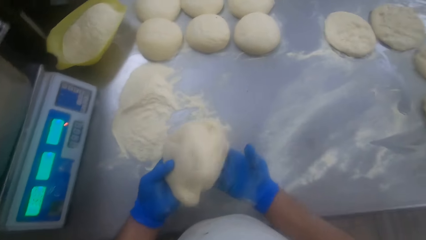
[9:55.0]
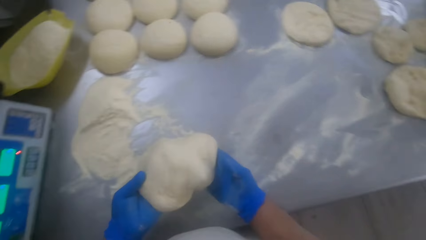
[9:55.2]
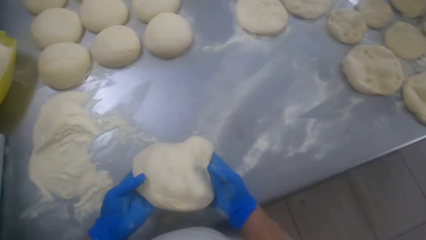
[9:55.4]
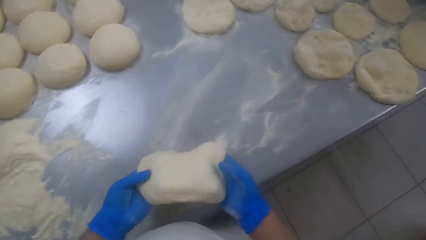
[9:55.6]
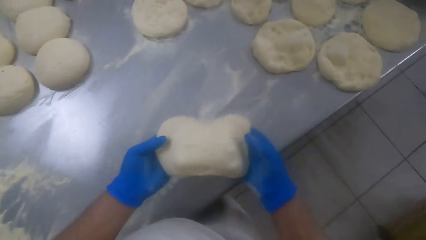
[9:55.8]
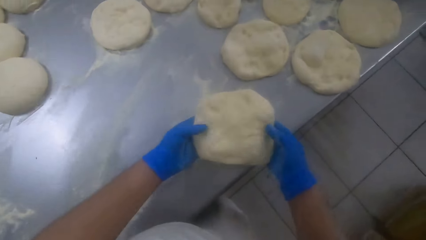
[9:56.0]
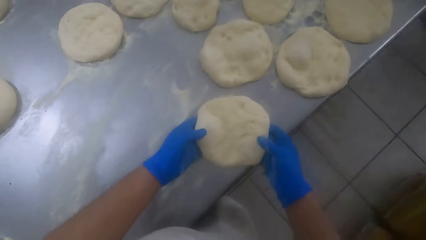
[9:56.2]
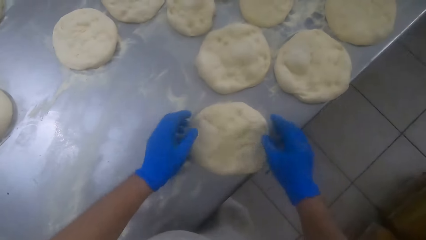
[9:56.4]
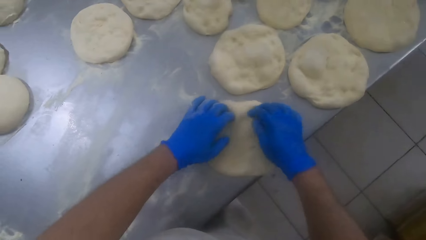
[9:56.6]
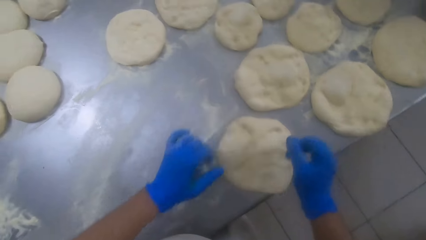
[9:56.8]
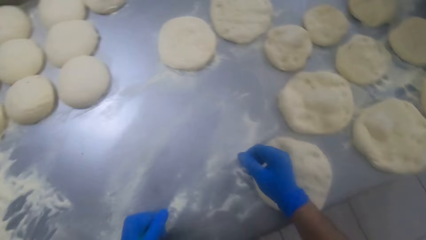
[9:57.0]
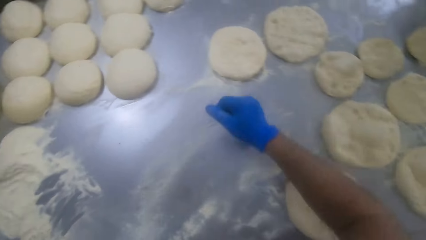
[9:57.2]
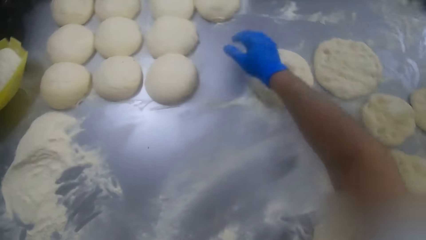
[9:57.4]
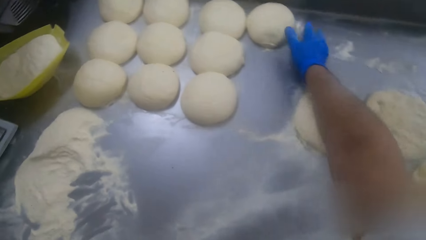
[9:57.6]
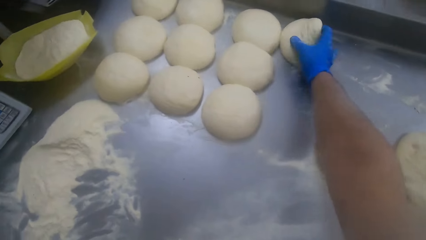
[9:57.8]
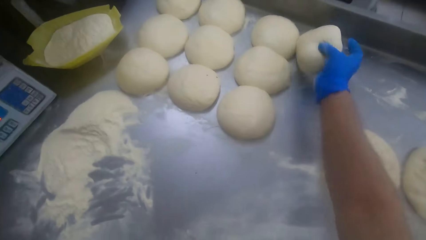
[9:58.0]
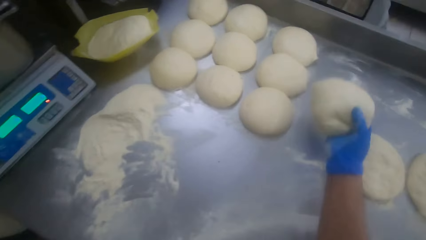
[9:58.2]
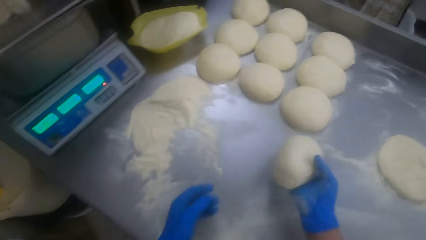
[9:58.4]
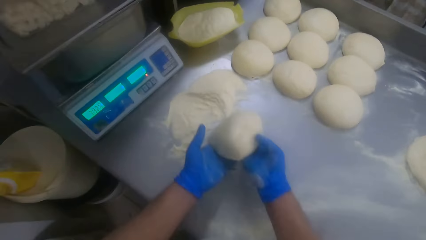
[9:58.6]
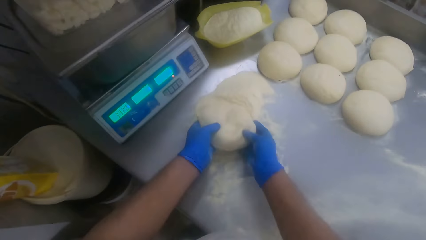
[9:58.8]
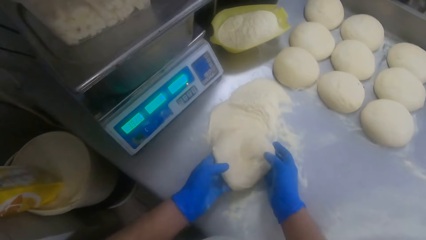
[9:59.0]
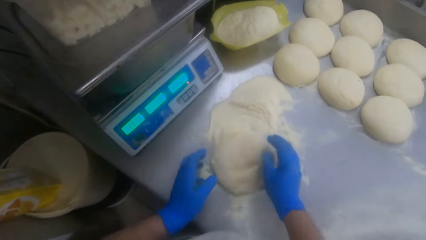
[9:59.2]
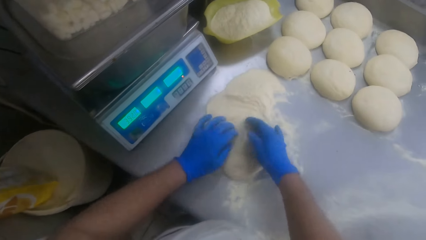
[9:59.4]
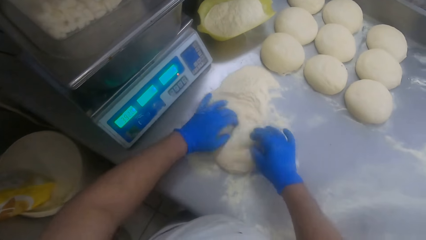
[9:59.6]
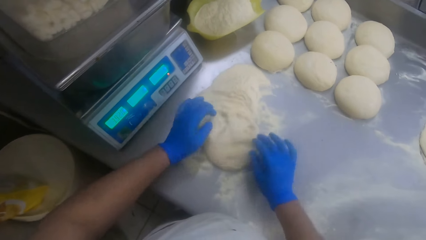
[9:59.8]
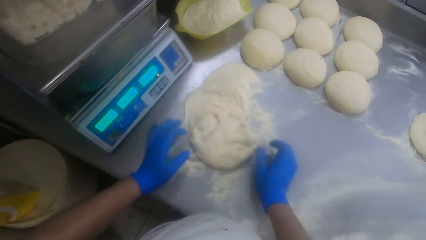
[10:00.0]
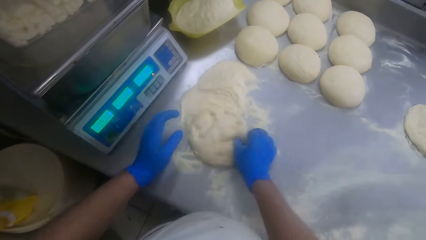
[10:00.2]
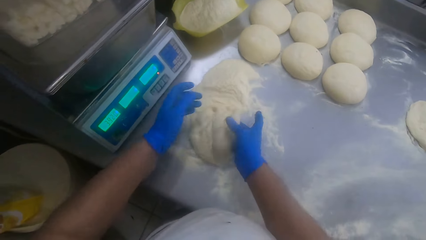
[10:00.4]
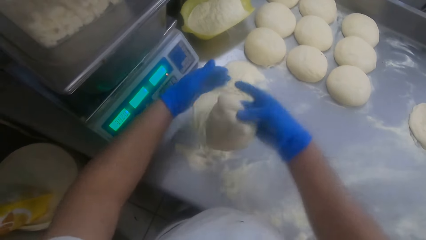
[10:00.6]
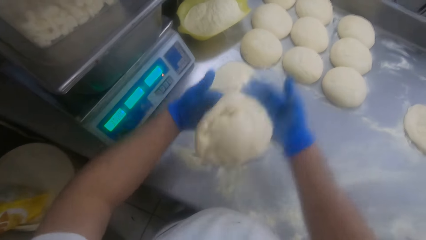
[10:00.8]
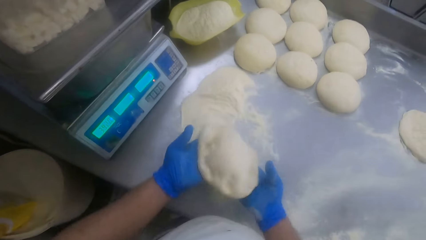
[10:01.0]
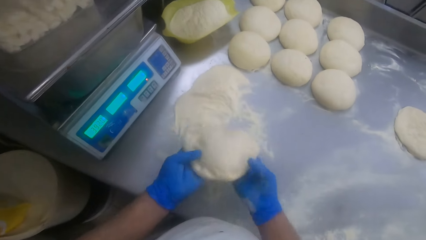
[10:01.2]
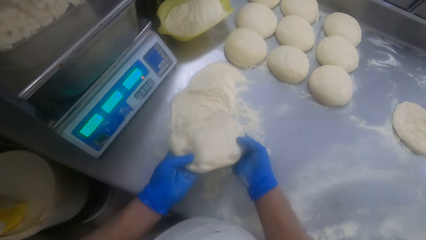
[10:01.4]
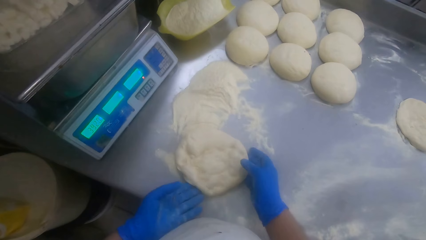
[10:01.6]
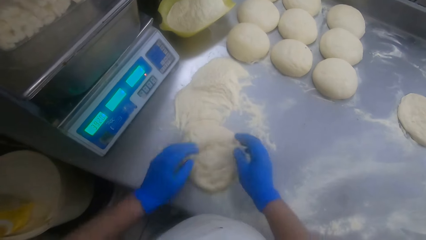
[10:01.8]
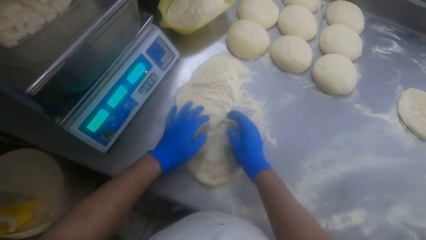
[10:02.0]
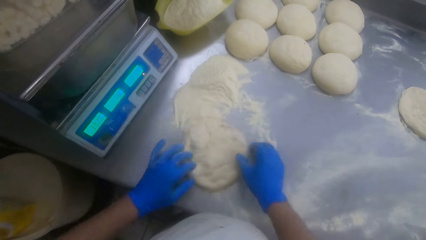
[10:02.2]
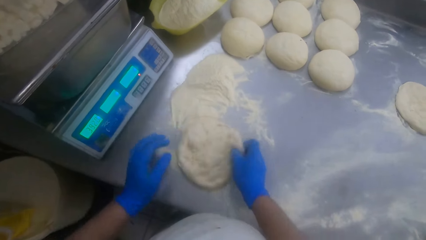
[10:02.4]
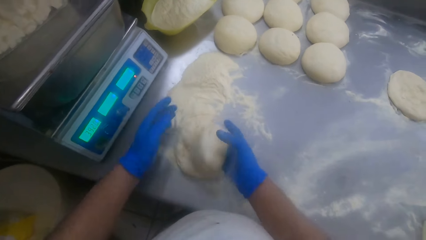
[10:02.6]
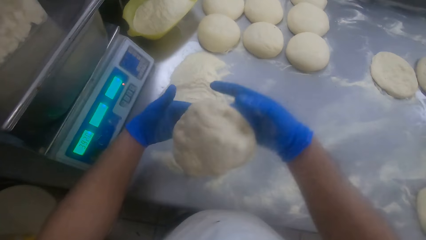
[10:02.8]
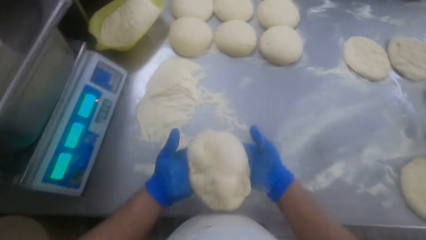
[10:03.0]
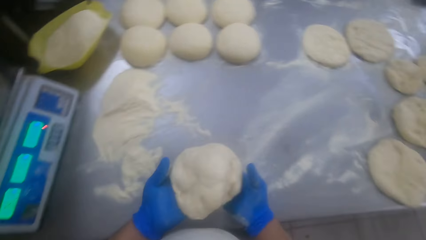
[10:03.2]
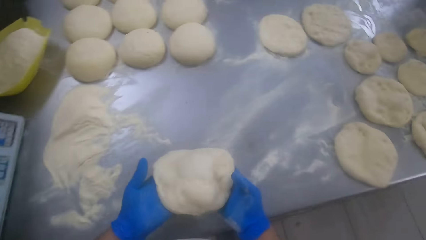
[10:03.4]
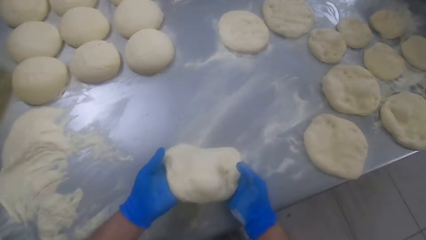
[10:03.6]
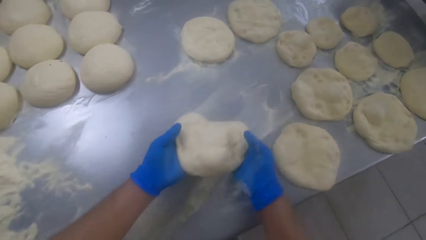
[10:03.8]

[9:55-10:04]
The camera wearer moves to the right side of the kneading table. He drops the dough on the kneading table. He presses the dough with his hands. He spreads the dough with both hands. He picks up a dough on the kneading table with his right hand. He passes the dough from his right hand to his left hand. He holds the dough with his left hand. He drops the dough in his hands on the flour on the kneading table. He presses the dough with his hands. He spreads the dough with both hands. He picks up the dough with his hands and tosses the dough with his hands. He spreads the dough with both hands. He picks up the dough. He places the dough down. He spreads the dough. He tosses the dough in his hands. He moves to the right side of the kneading table.

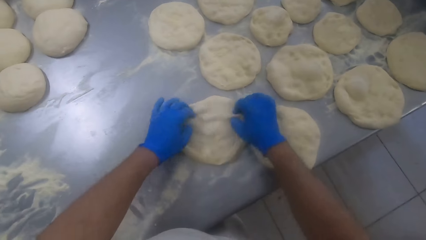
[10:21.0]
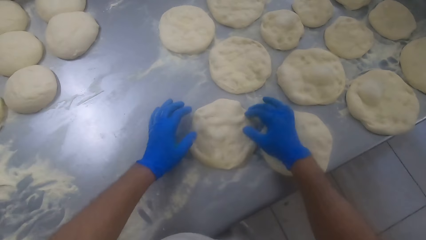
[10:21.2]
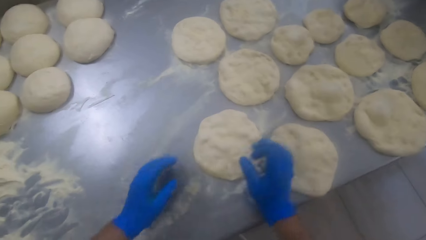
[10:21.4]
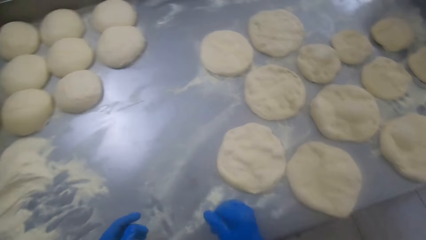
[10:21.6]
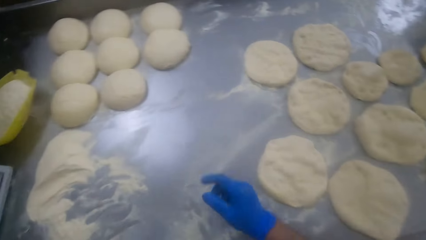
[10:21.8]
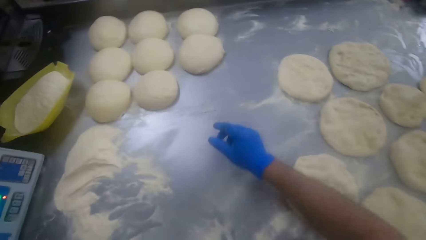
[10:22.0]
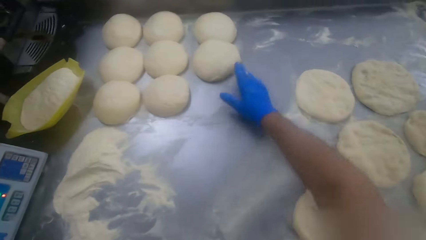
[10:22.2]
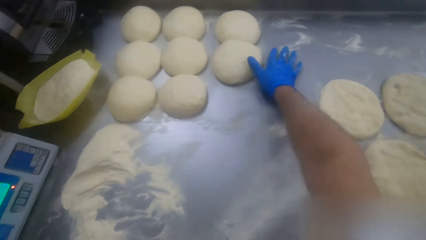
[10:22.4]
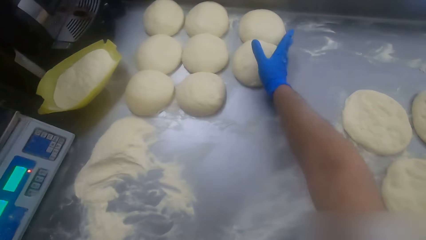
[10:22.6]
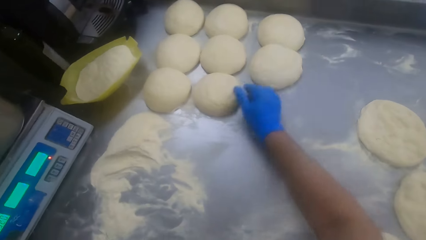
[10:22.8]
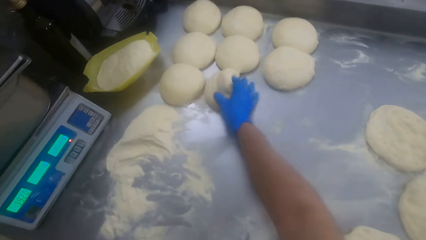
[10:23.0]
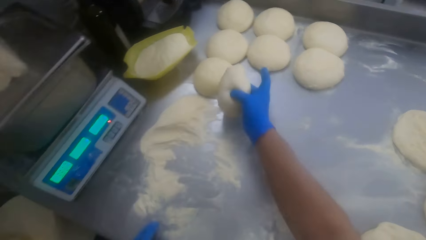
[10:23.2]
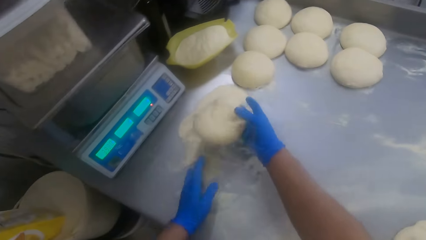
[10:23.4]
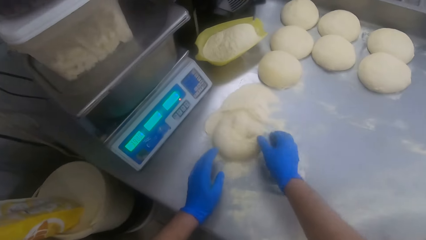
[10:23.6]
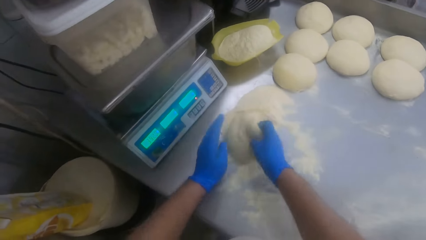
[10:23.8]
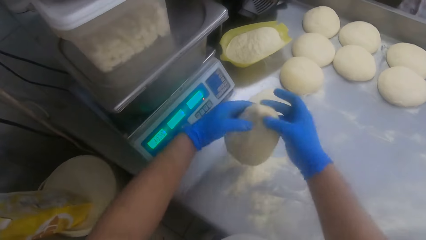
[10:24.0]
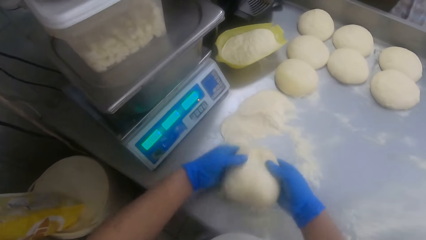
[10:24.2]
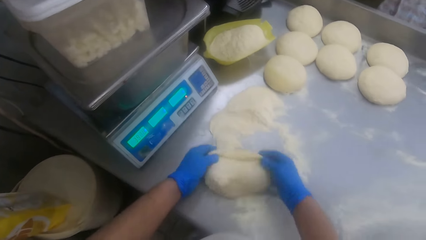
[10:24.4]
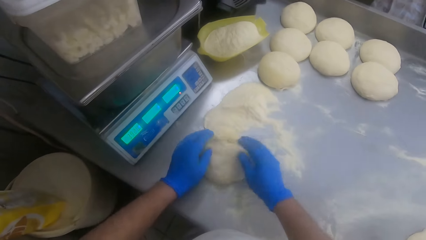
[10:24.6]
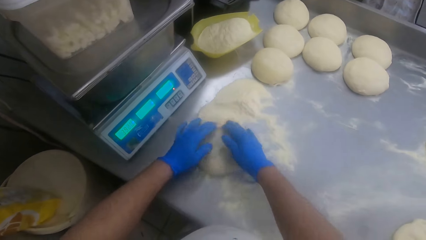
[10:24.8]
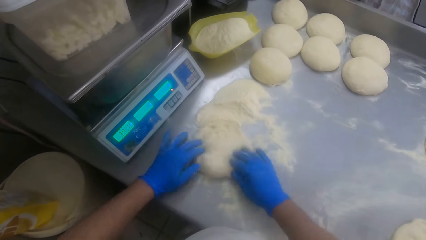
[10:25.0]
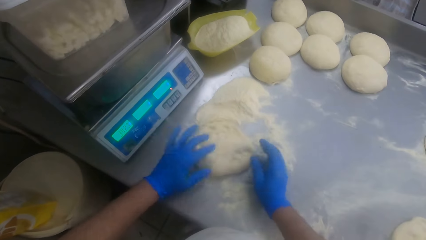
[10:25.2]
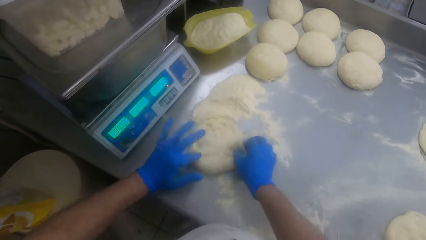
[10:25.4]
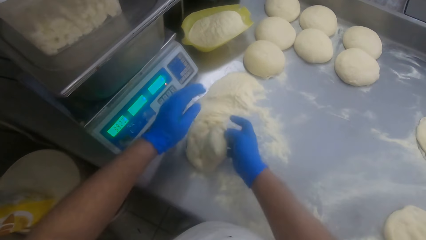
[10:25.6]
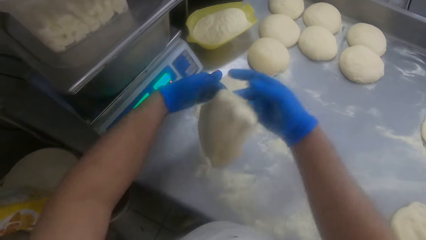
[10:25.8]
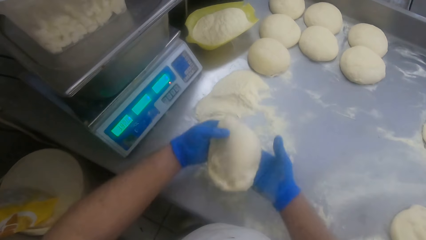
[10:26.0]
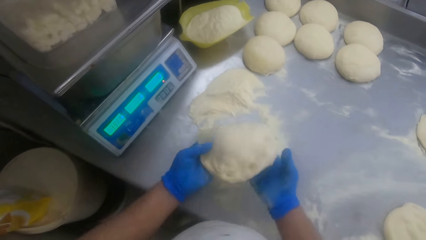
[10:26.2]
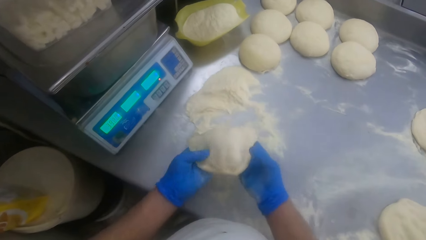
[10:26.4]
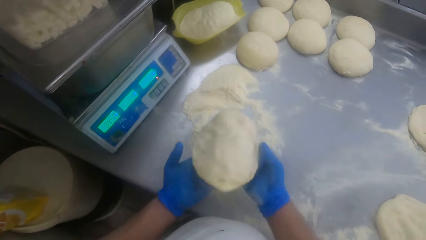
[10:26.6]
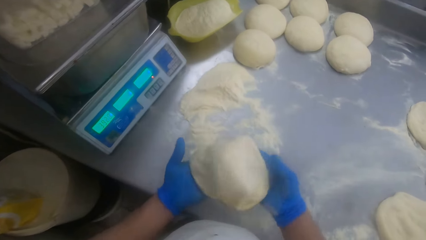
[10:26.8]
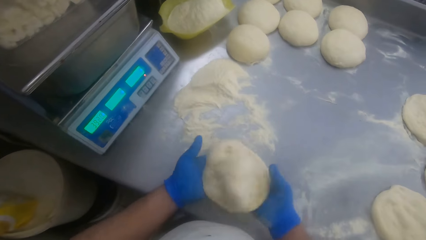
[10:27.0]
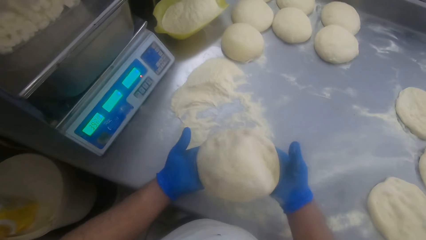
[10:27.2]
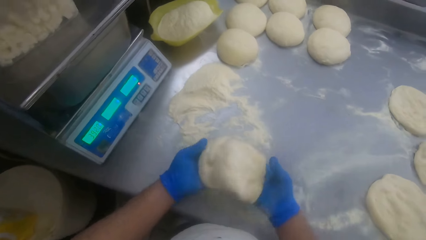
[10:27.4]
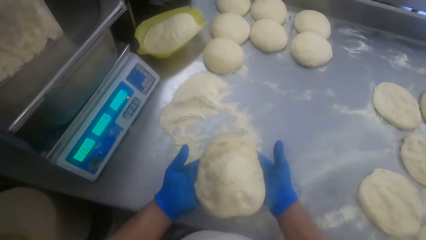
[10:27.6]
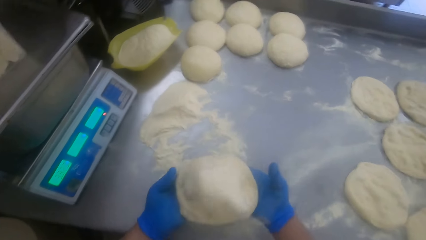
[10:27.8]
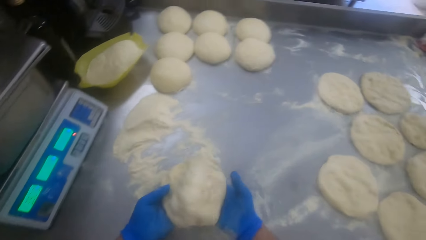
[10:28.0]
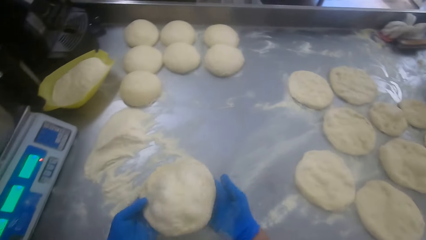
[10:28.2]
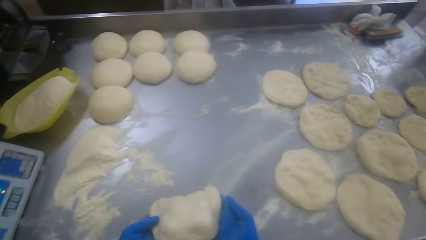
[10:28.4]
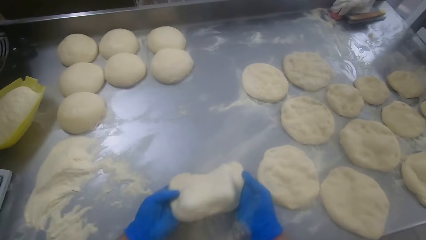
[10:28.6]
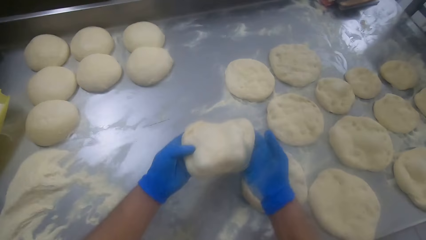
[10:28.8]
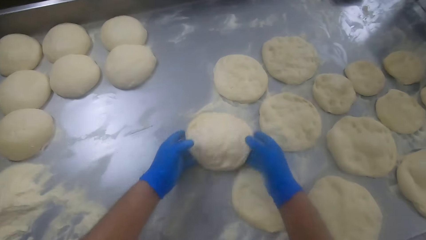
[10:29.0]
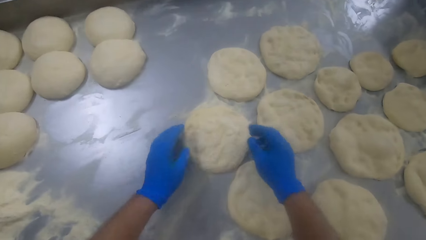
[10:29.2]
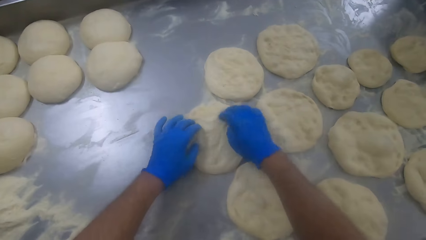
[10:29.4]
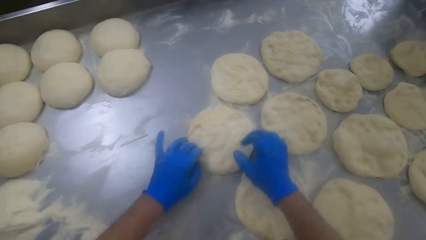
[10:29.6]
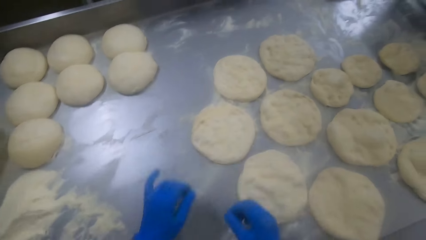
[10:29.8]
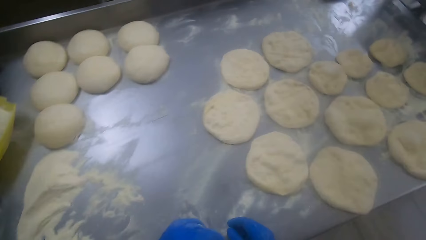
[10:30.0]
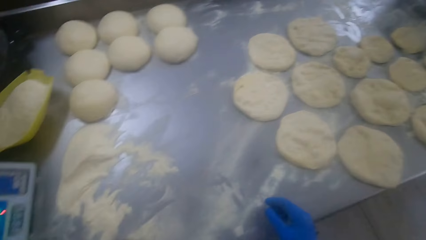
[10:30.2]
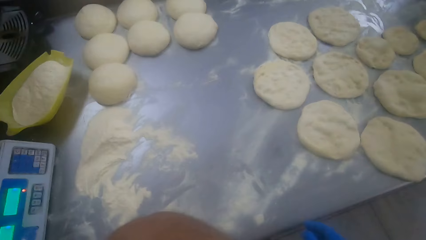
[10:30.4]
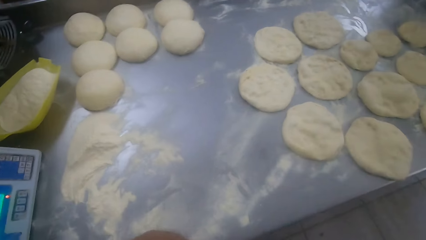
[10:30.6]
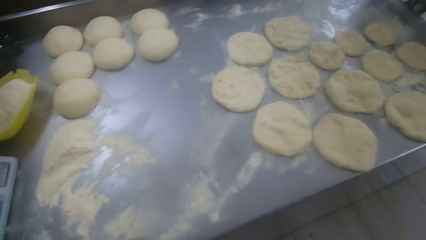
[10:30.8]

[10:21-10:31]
The camera wearer spreads the dough with both hands. He holds the dough with his right hand. He touches a dough on the kneading table with his right hand. He picks up another dough on the kneading table with his right hand. He drops the dough on the flour on the kneading table. He picks up the dough with both hands. He tosses the dough in his hands. He drops the dough on the flour on the kneading table. He presses the dough on the kneading table. He stretches the dough on the table. He picks up the dough and tosses the dough in his hands. He holds the dough with both hands. He drops the dough on the kneading table. He stretches the dough.
